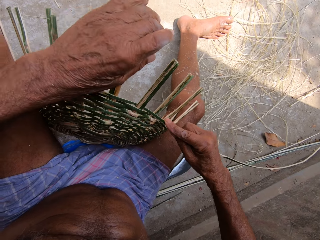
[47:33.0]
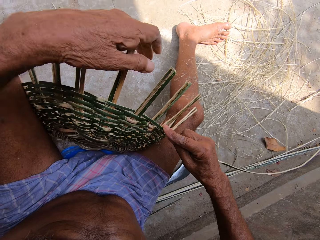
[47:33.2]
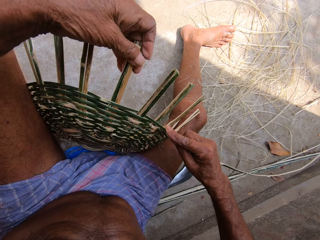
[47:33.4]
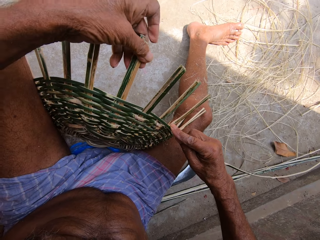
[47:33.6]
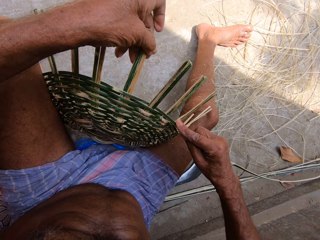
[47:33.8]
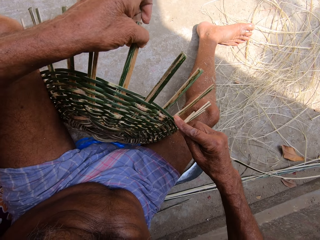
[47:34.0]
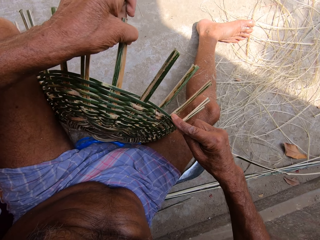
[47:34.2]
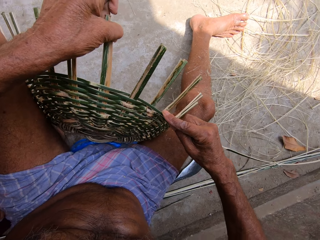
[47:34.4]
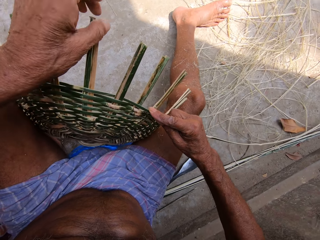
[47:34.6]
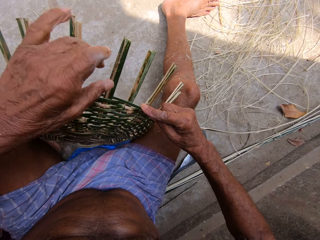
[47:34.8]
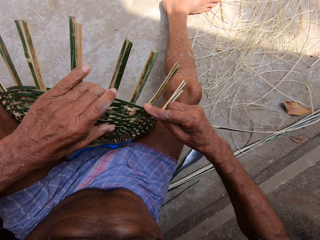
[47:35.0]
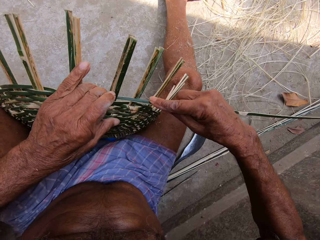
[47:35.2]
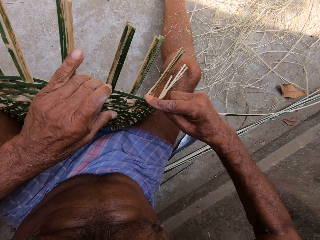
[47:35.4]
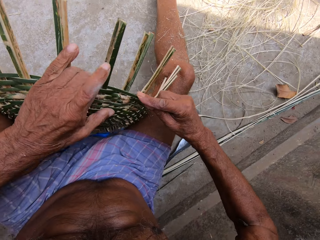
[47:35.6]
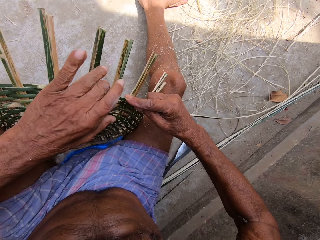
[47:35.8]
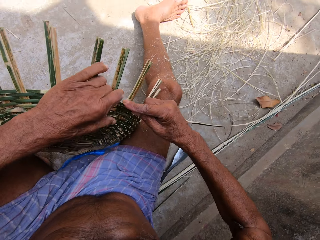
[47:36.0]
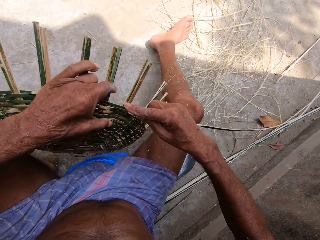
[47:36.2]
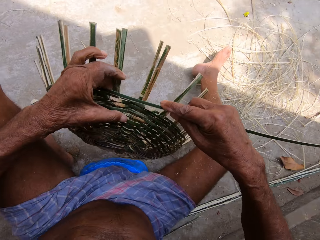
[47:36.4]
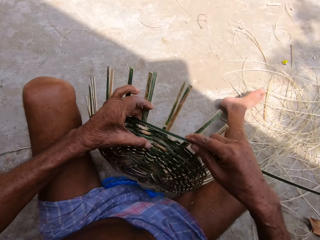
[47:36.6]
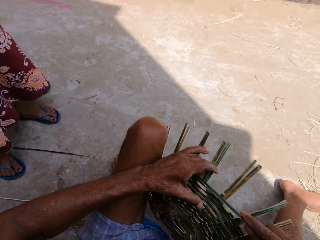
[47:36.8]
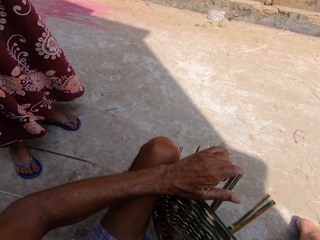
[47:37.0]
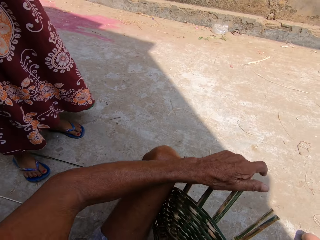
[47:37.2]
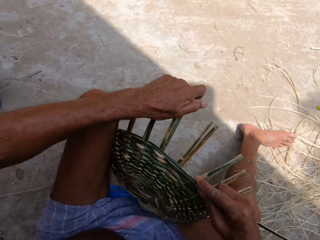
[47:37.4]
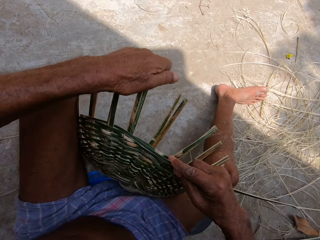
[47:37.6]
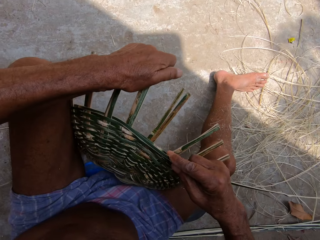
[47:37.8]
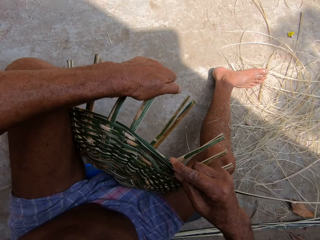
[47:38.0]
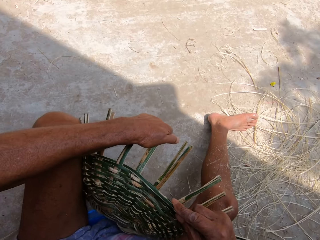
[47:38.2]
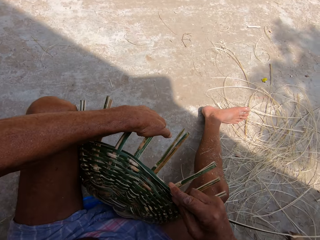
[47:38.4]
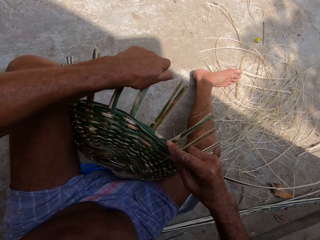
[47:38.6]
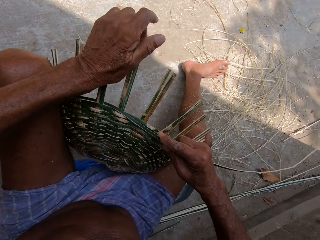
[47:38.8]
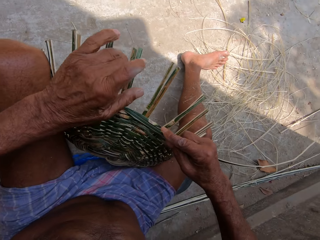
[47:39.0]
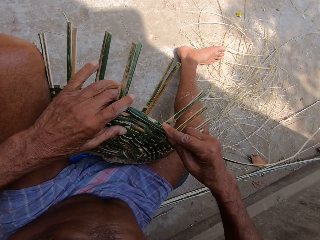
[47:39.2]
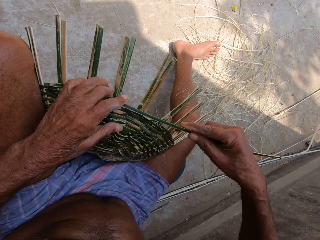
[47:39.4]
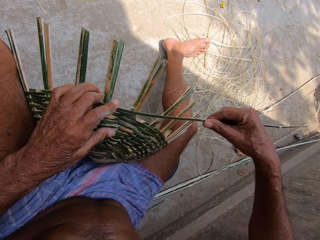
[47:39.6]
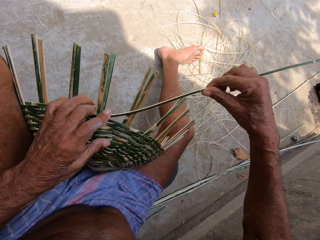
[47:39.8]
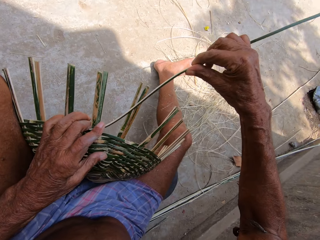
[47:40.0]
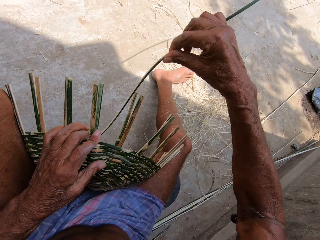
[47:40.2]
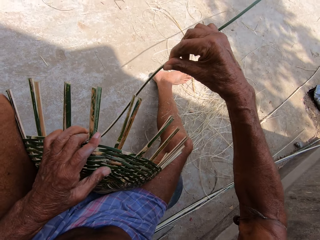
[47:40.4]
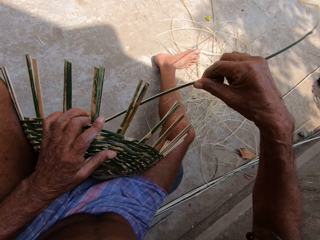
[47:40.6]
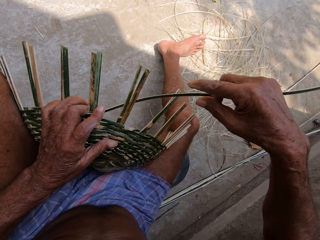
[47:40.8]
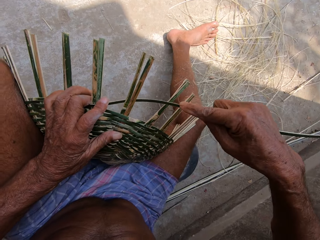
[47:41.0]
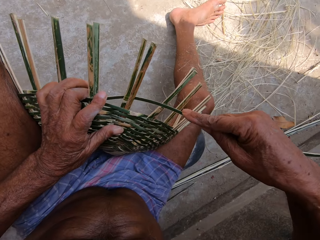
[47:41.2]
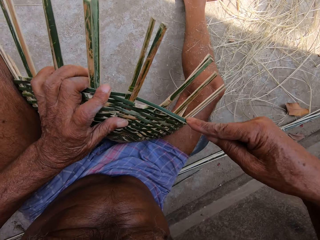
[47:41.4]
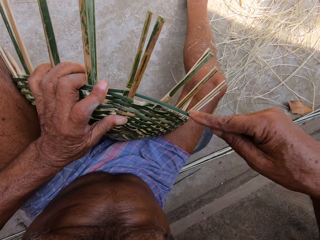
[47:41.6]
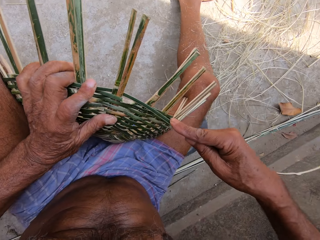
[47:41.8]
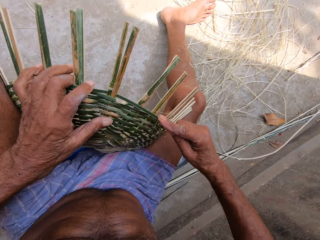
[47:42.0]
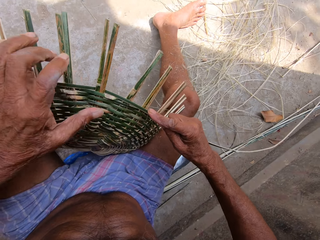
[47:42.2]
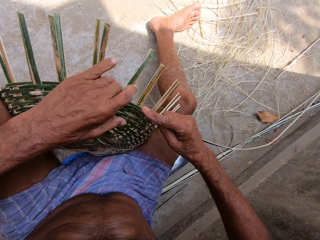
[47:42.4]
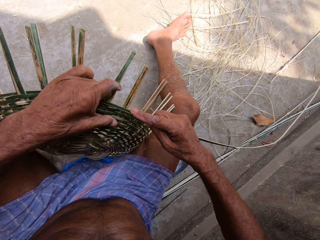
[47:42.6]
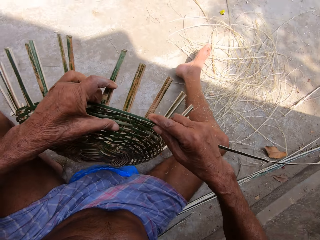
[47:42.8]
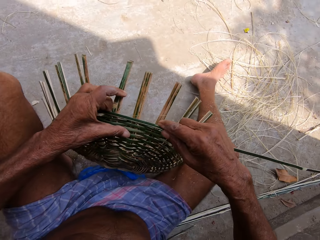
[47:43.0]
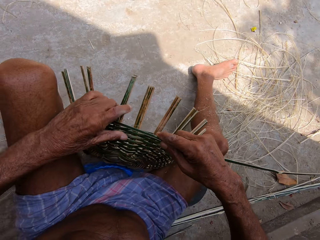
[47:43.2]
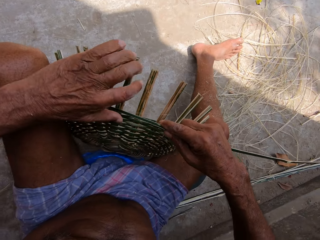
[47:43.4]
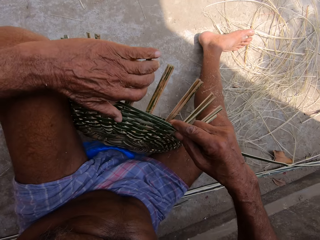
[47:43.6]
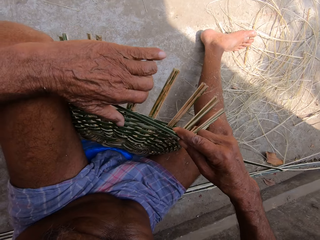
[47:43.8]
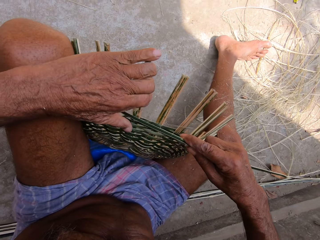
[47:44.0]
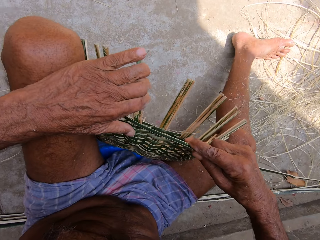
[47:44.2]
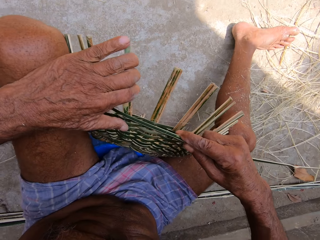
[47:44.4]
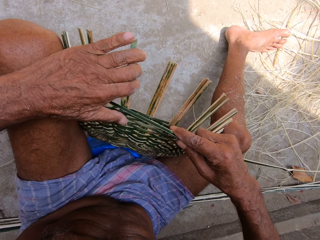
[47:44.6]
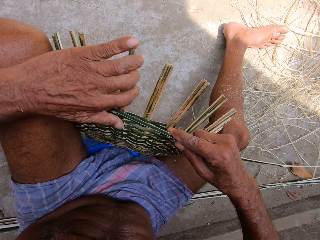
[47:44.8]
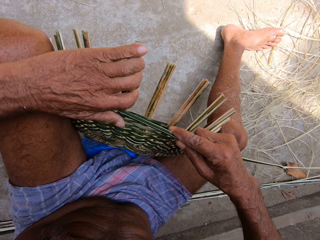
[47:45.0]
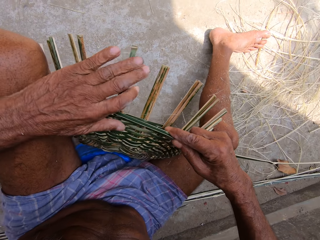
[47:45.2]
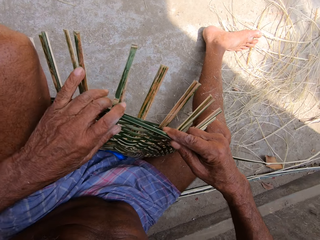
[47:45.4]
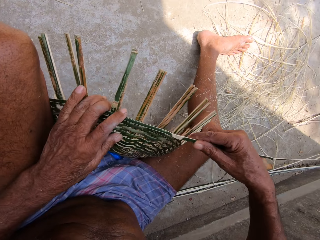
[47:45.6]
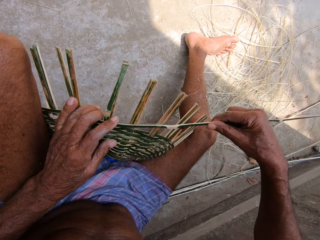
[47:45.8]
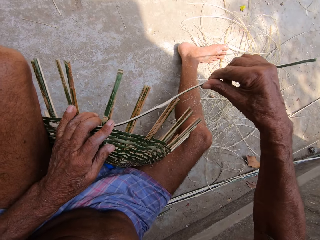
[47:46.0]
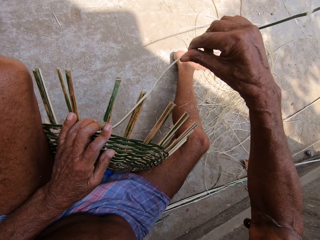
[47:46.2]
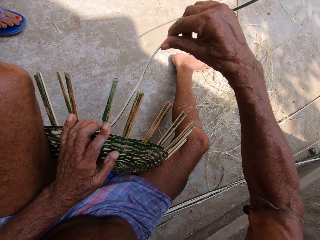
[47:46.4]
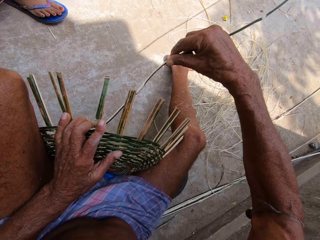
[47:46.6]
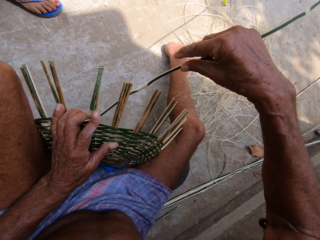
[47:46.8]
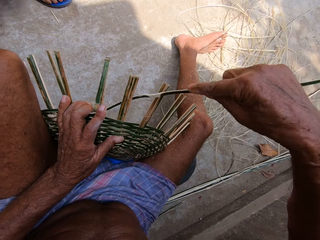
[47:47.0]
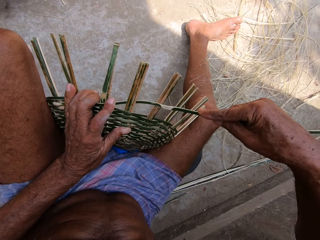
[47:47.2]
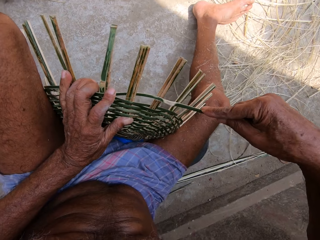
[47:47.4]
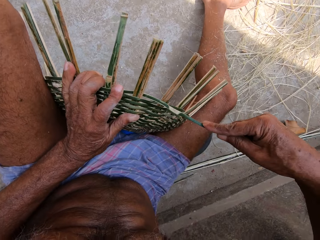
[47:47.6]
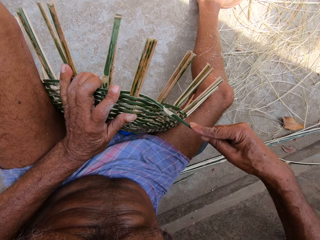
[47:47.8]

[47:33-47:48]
The camera wearer bends bamboo strips of the basket with his left hand. He turns the basket with his left hand. He bends the bamboo strips of the basket with his left hand. He talks to a girl. He weaves the basket with the bamboo strip in both hands. He turns the basket with his left hand. He bends the bamboo strips of the basket with his left hand. He weaves the basket with the bamboo strip in both hands.

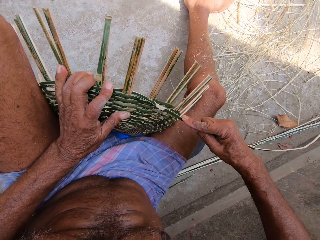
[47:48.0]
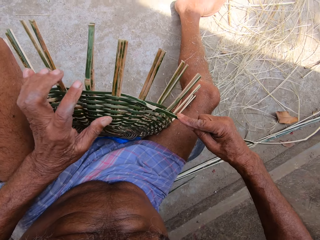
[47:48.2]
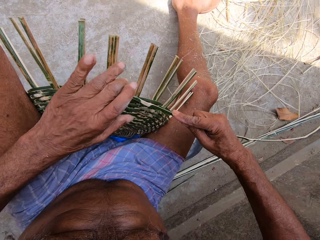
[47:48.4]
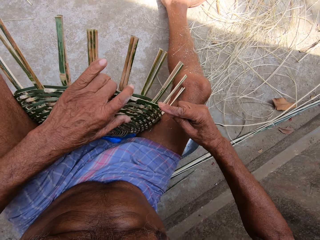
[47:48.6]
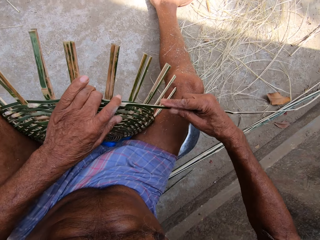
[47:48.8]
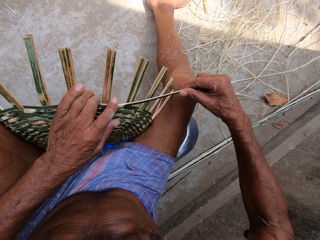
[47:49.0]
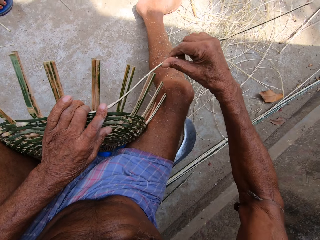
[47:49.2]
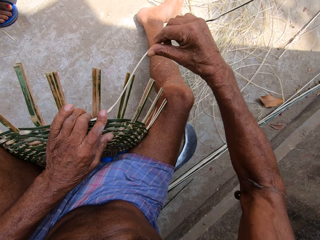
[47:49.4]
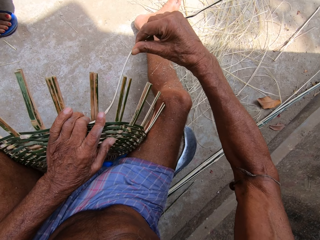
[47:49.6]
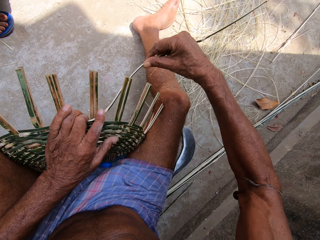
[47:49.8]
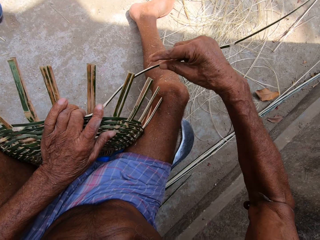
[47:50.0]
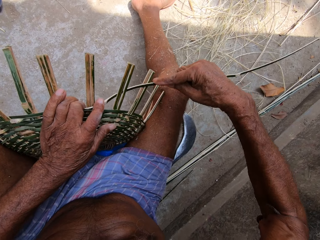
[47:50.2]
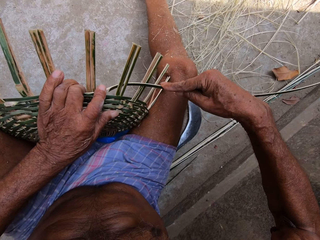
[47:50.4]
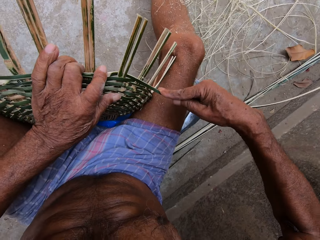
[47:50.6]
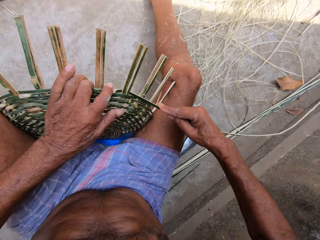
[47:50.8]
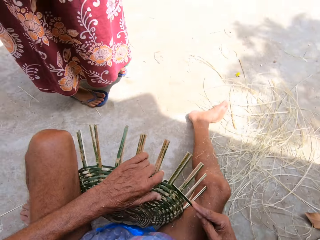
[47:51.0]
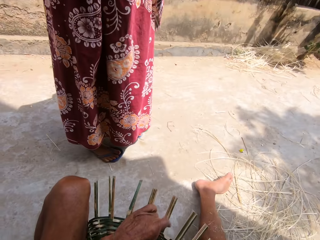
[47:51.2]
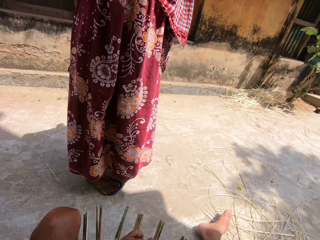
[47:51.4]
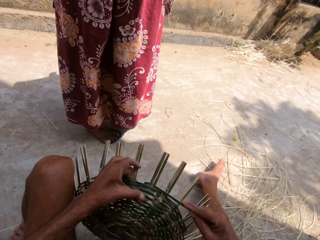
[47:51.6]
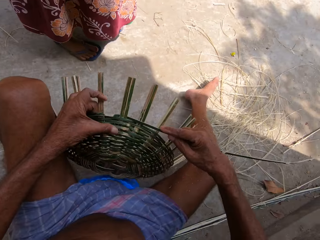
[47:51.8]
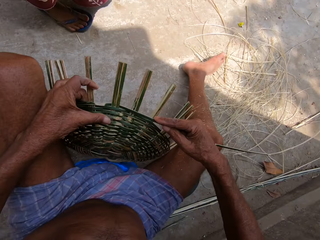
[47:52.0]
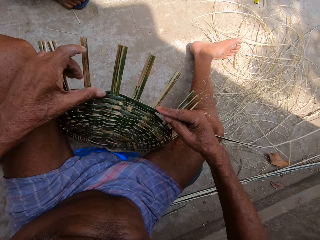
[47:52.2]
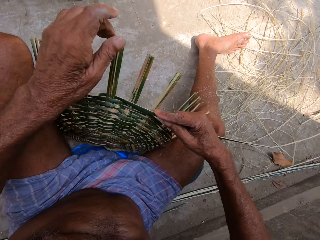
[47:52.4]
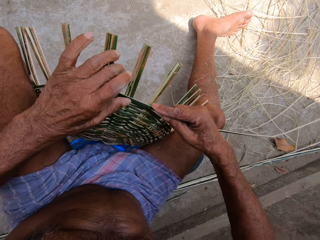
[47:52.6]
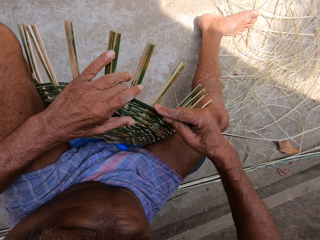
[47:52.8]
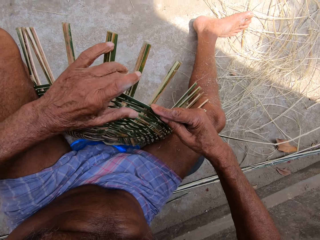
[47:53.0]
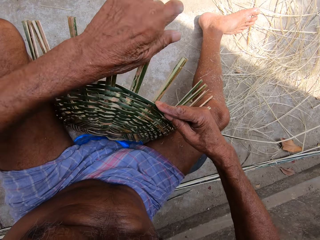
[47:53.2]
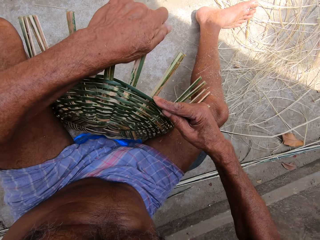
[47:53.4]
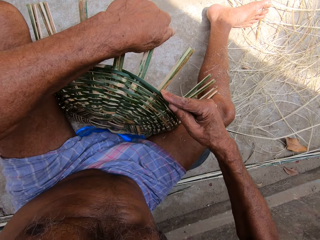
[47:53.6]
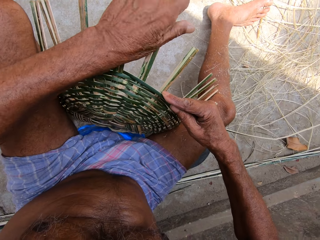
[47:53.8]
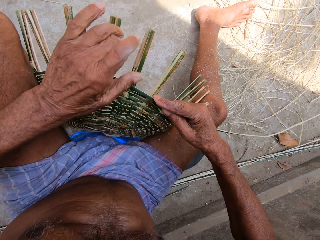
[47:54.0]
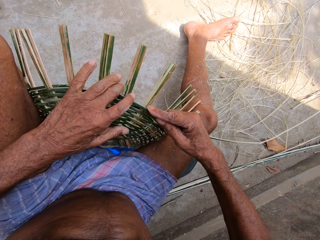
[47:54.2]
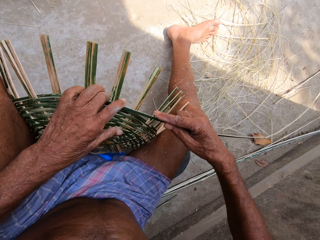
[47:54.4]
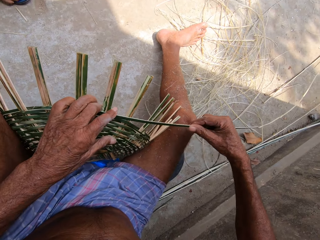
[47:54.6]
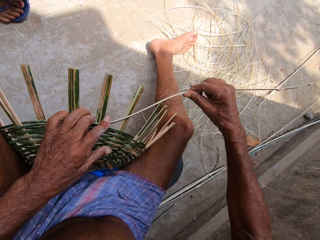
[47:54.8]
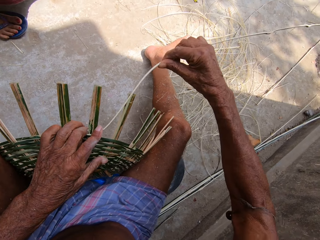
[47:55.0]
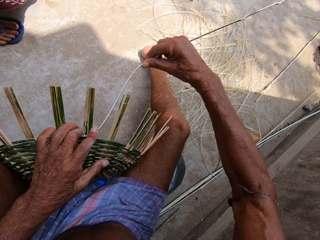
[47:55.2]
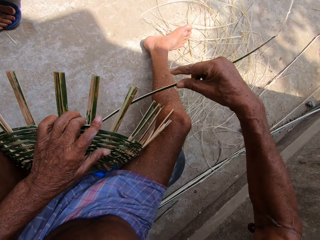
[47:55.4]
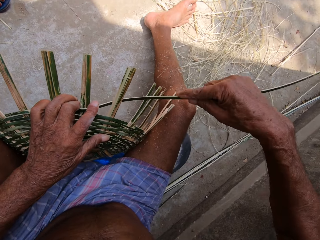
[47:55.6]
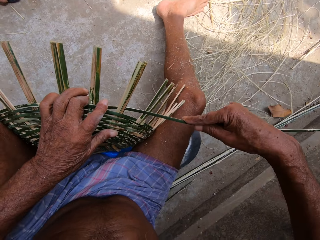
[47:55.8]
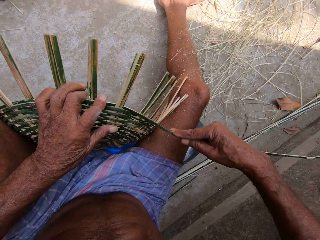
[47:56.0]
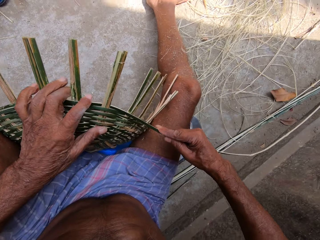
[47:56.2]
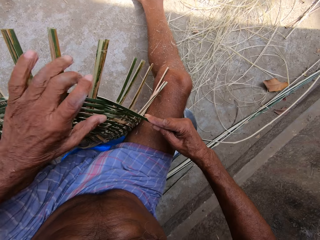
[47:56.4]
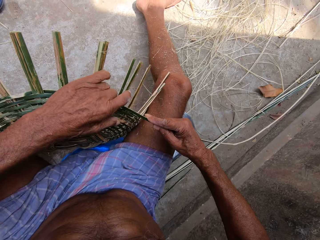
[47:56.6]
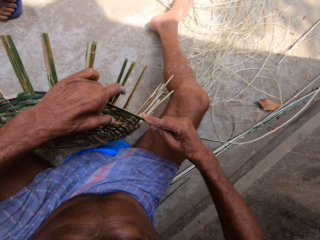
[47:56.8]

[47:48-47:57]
The camera wearer weaves the basket with the bamboo strip in both hands. He turns the basket with his left hand. He bends bamboo strips of the basket with his left hand. He weaves the basket with the bamboo strip in both hands. He talks to the girl.
